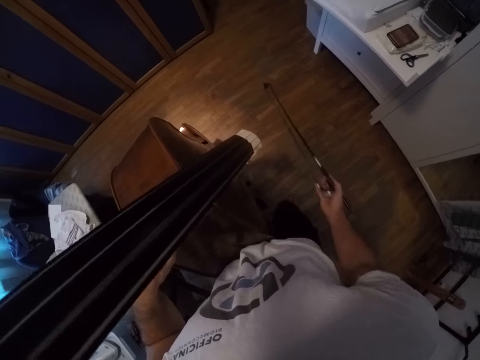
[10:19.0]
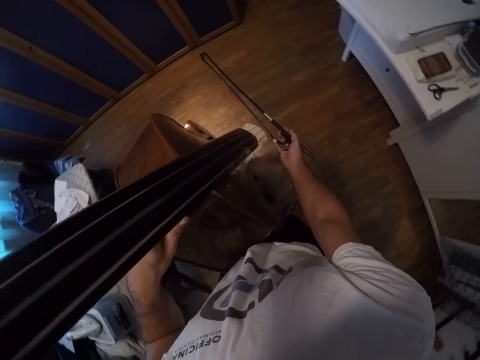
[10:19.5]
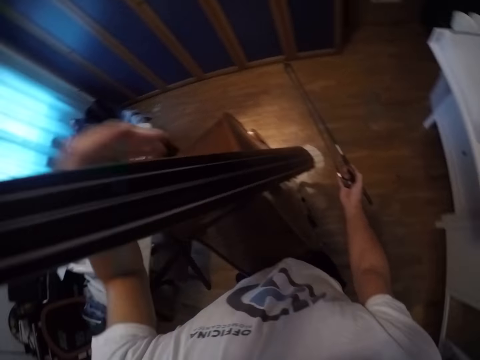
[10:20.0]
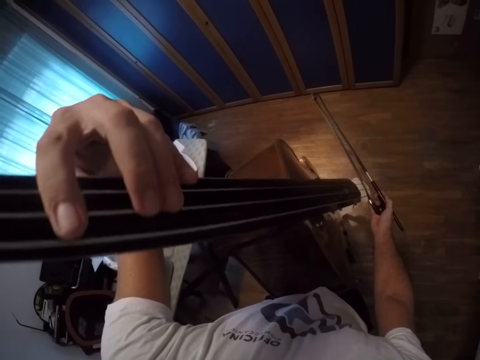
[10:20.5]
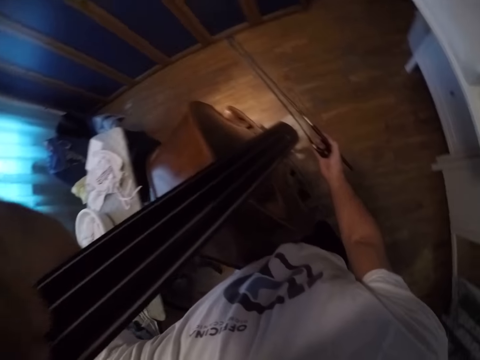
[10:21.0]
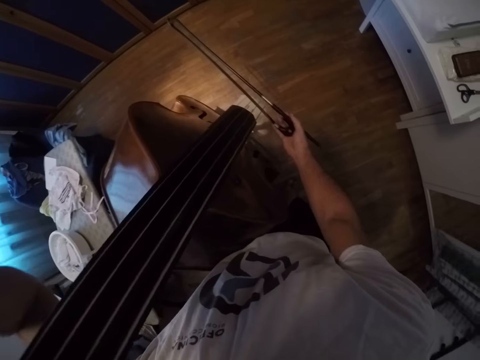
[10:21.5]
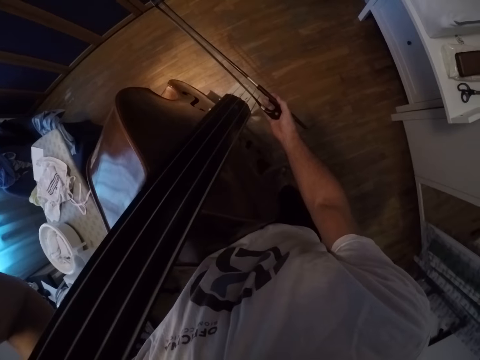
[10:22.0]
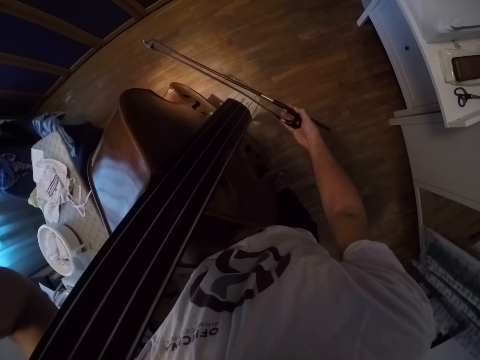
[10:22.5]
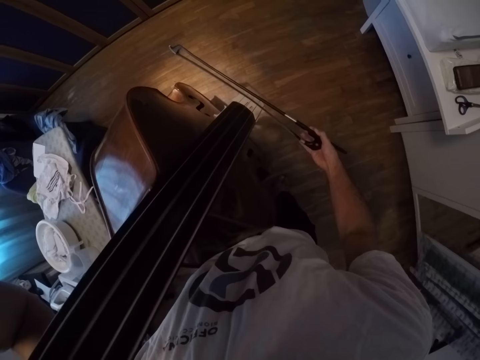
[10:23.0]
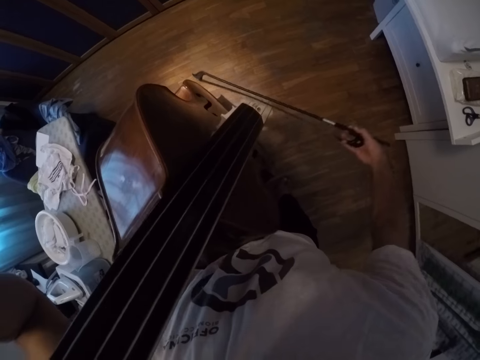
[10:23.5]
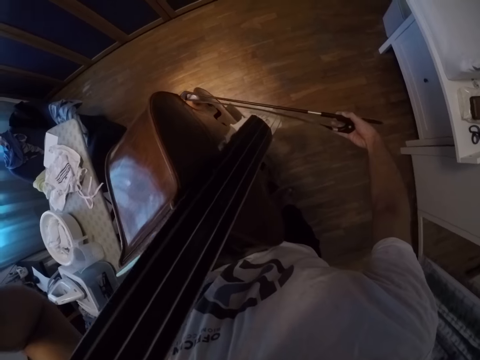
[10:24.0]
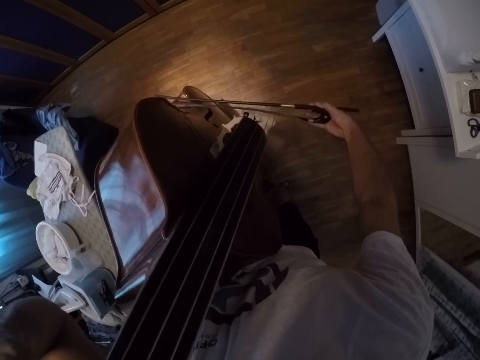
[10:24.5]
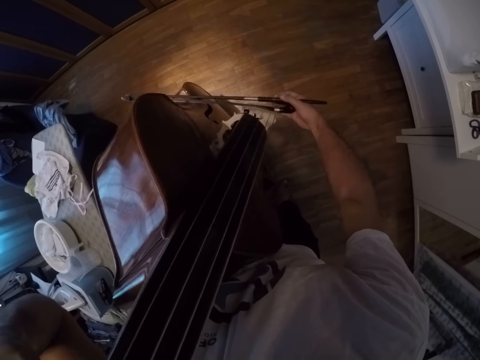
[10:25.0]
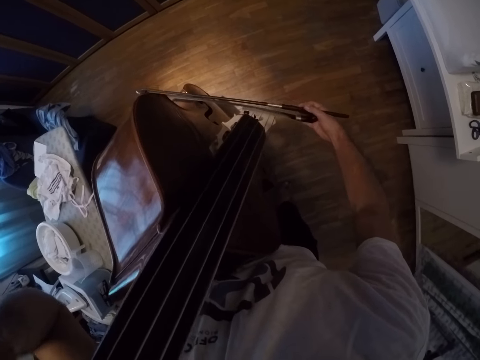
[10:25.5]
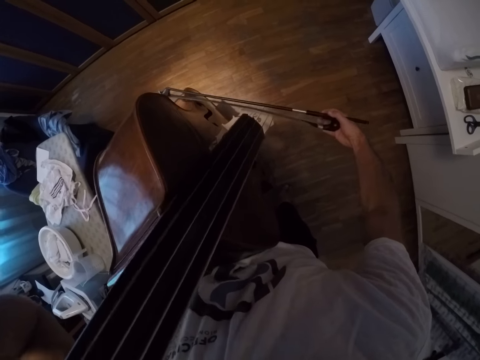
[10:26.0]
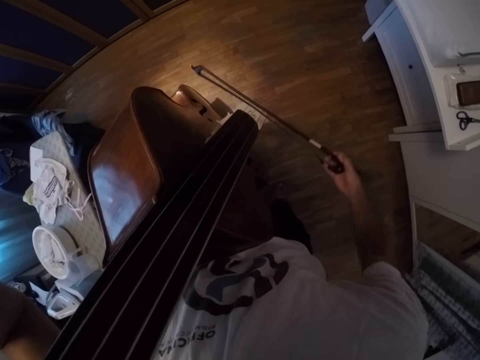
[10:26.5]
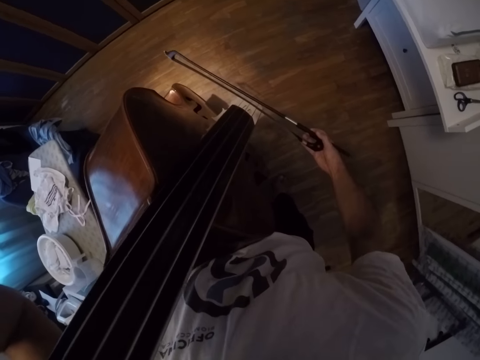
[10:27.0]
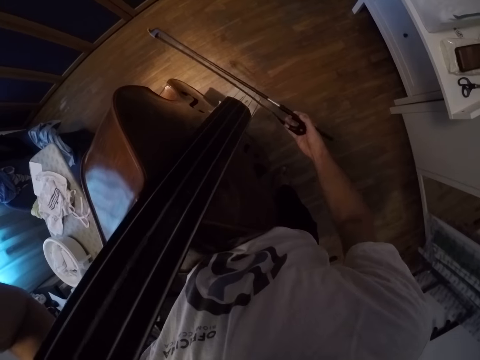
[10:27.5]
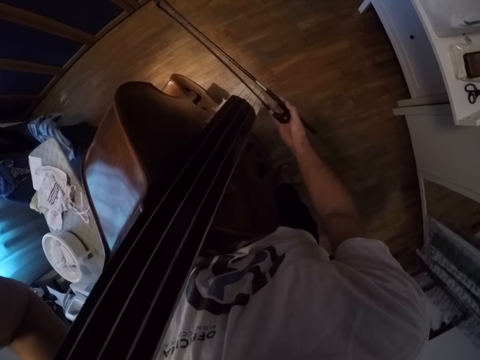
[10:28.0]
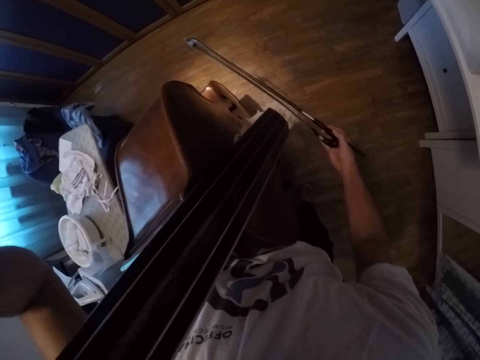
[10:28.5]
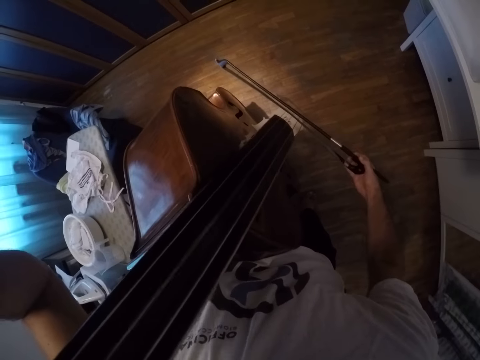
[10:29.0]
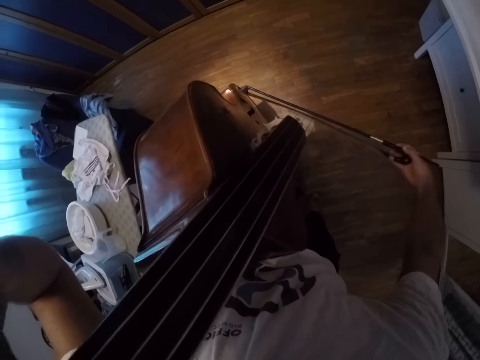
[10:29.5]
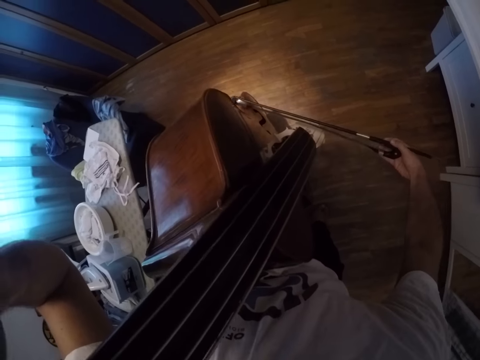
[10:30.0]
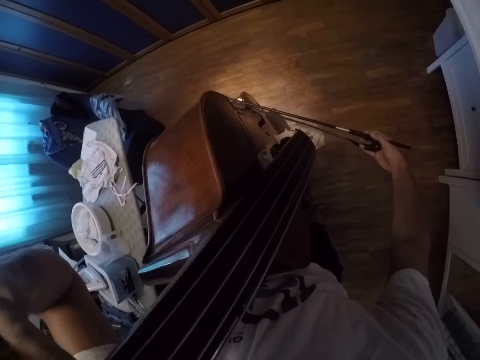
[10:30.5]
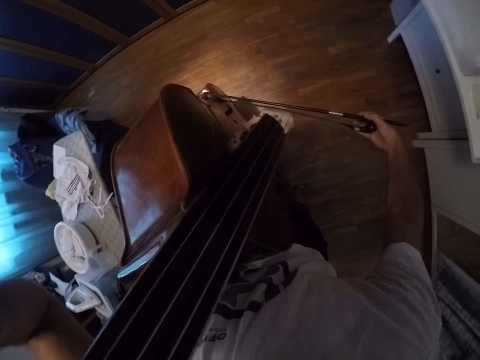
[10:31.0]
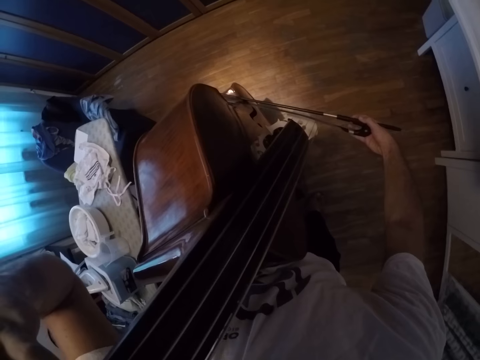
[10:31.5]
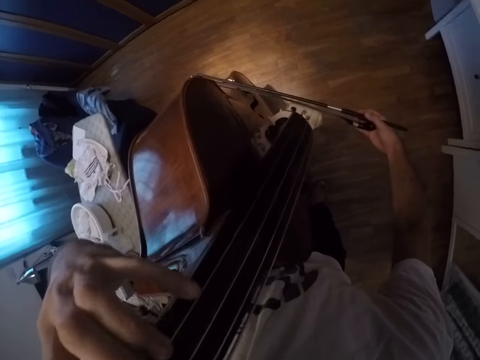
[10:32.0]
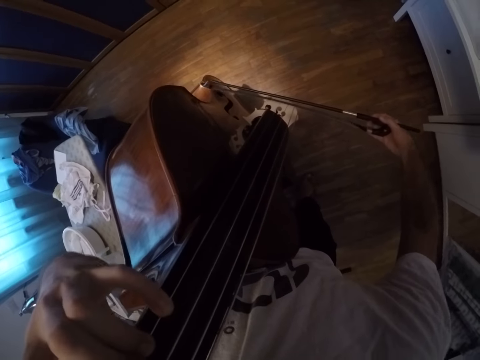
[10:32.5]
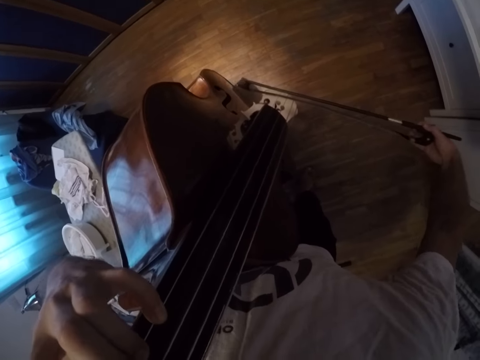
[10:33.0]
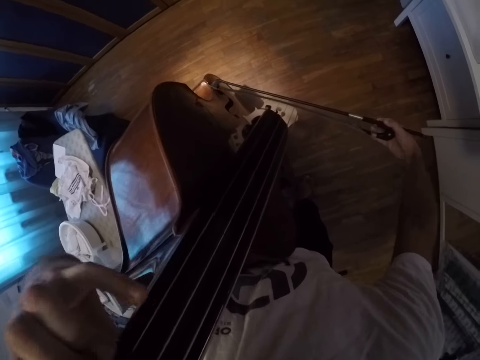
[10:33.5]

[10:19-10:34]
The camera wearer presses the violin. They play the violin.

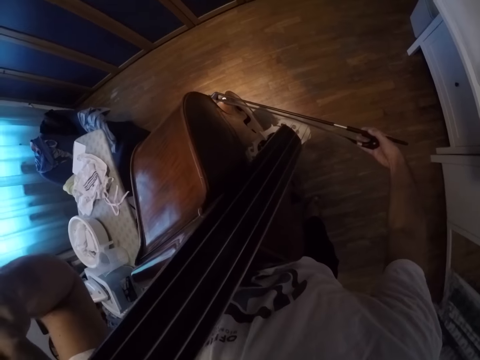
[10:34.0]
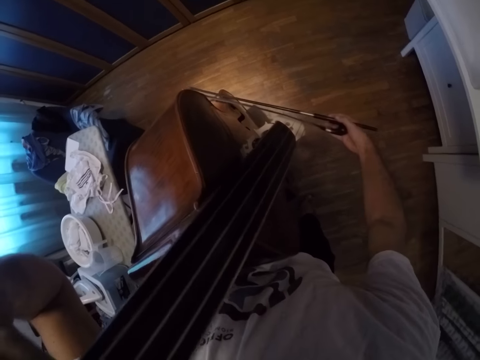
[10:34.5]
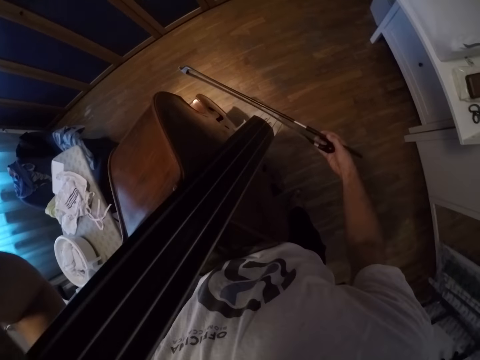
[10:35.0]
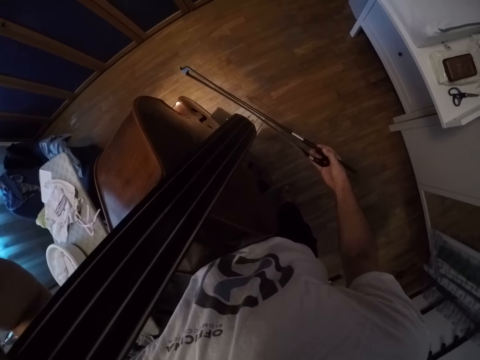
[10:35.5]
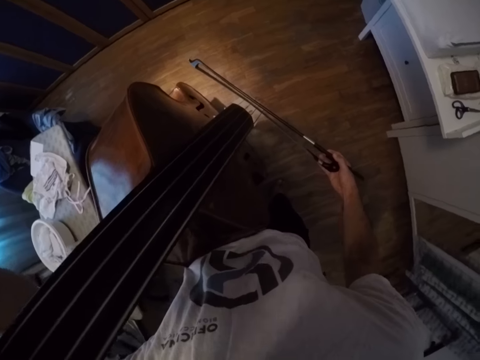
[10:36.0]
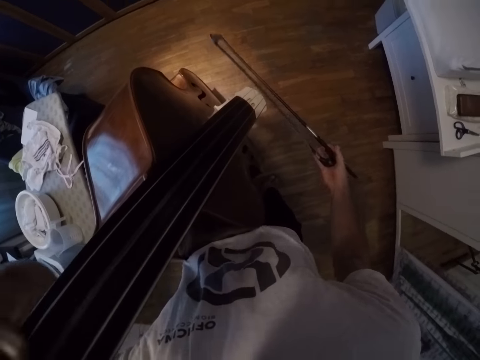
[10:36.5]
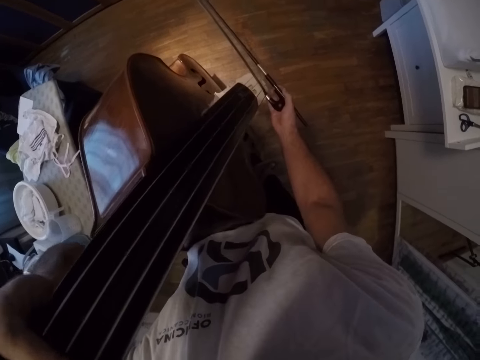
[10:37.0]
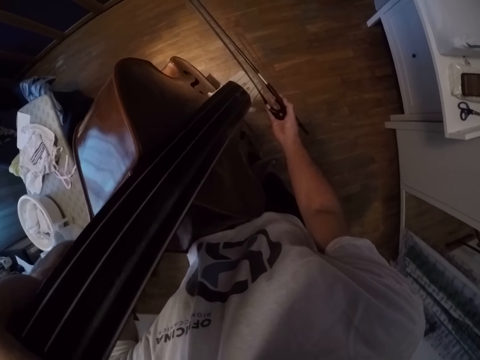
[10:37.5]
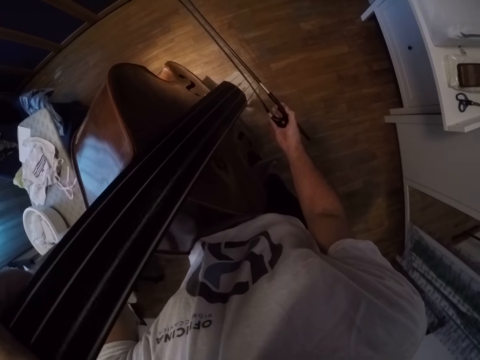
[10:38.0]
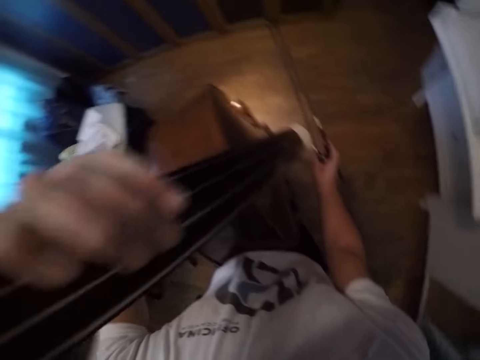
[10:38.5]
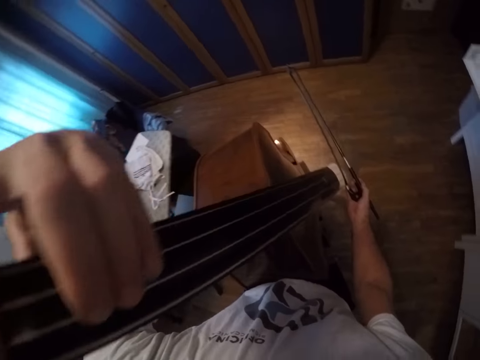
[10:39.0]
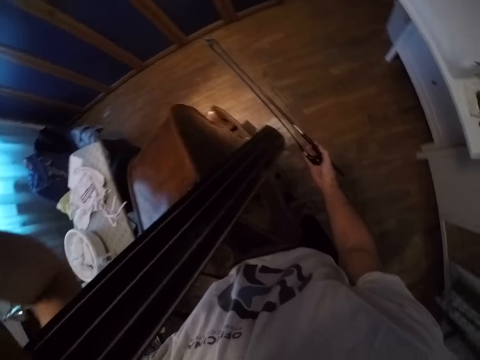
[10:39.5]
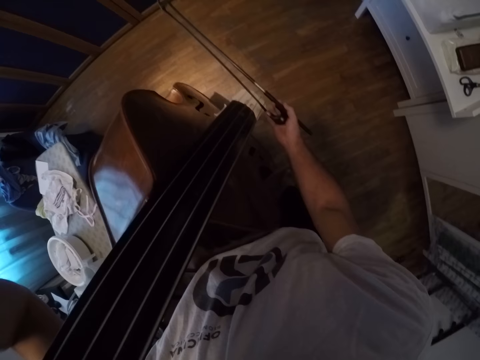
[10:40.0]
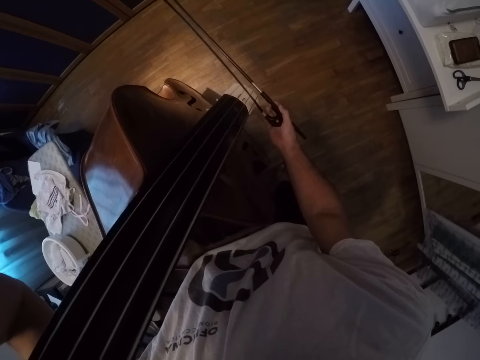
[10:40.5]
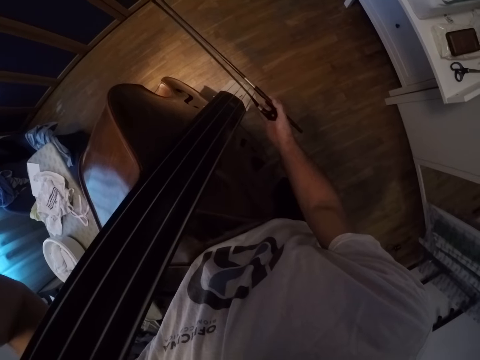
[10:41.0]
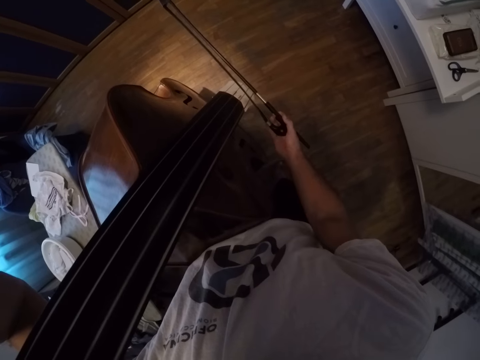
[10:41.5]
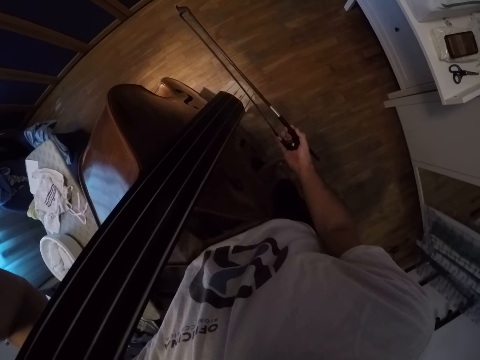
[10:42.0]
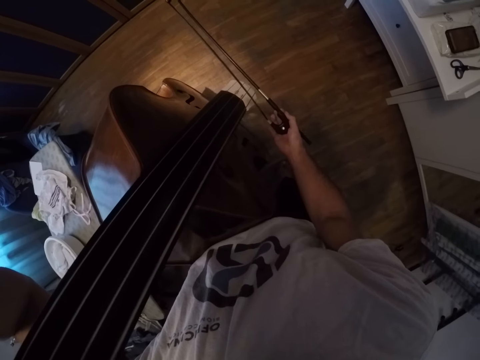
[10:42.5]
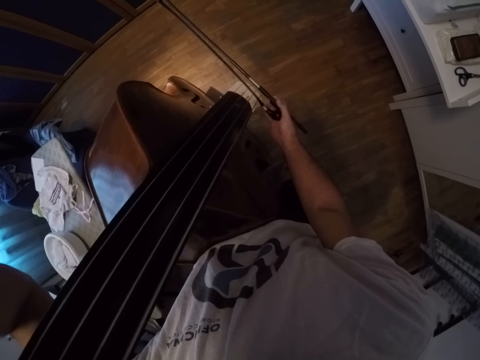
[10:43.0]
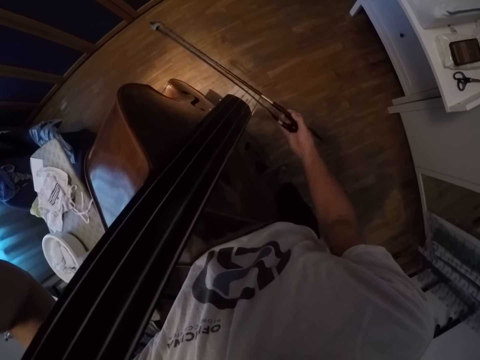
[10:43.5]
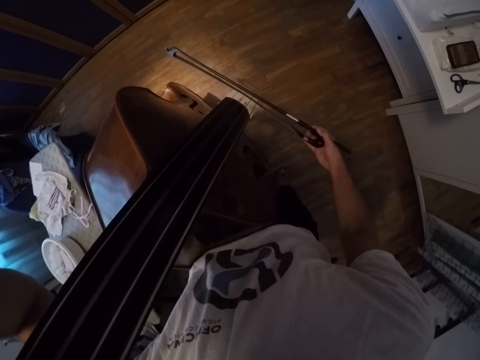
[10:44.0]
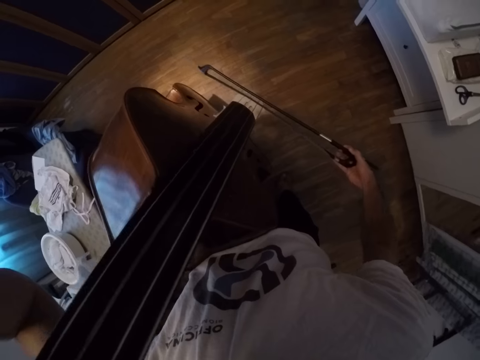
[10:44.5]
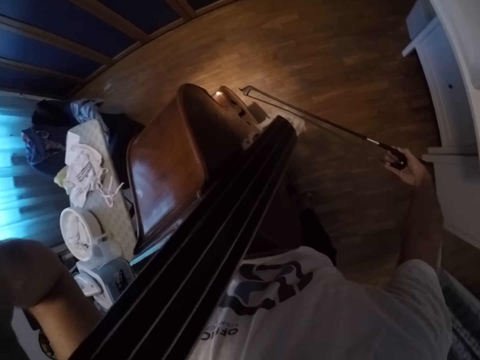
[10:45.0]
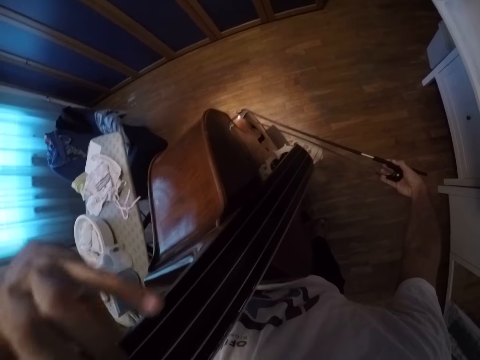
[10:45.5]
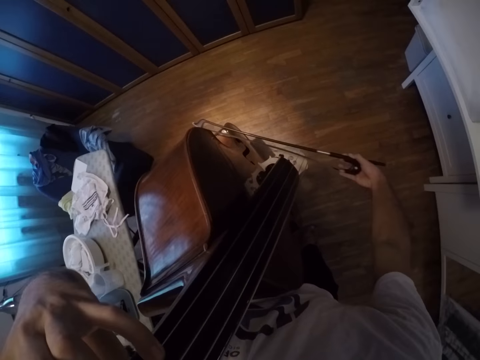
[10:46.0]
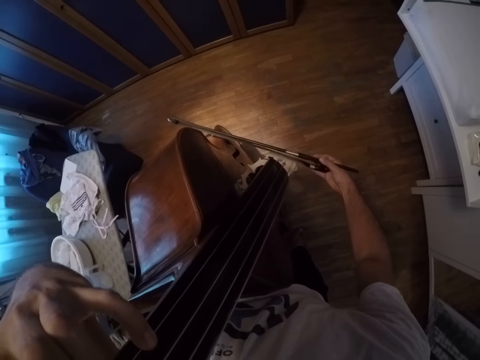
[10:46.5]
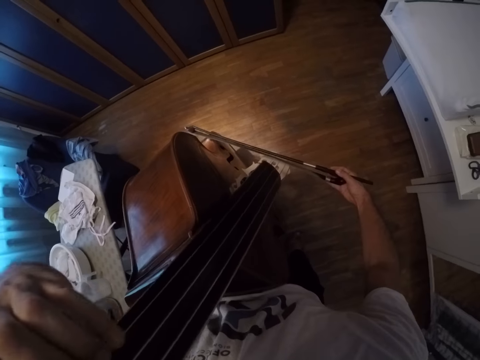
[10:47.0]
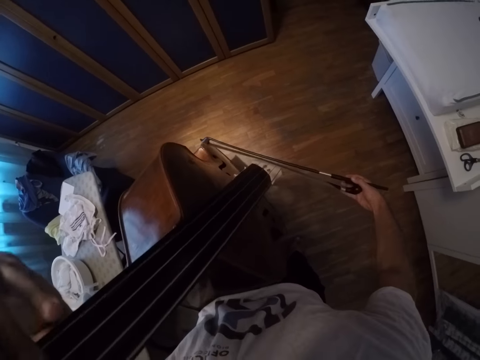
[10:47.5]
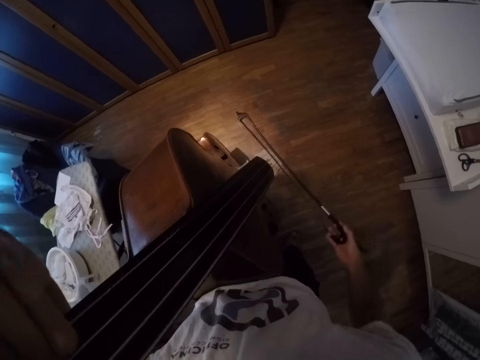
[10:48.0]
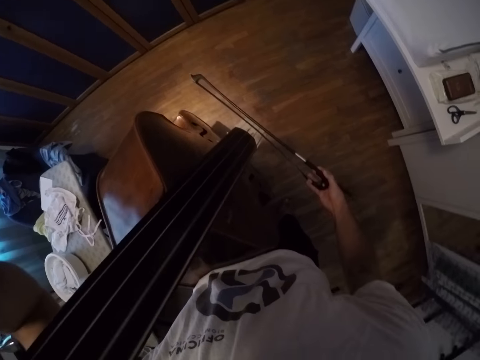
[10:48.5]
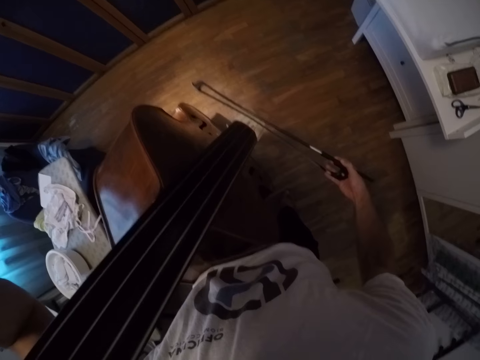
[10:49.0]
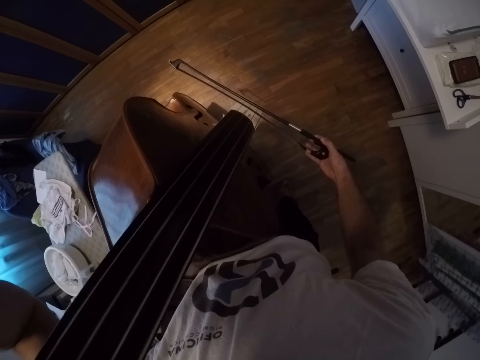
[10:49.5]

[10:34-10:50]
The camera wearer plays the violin.
